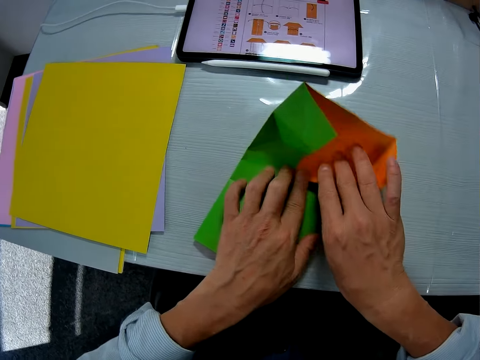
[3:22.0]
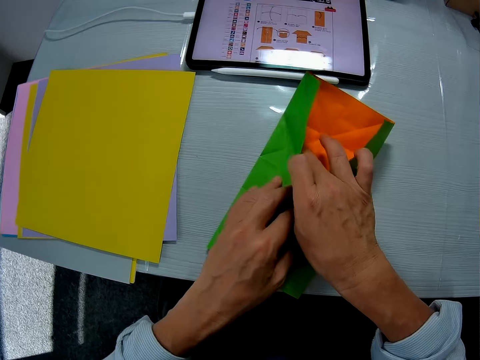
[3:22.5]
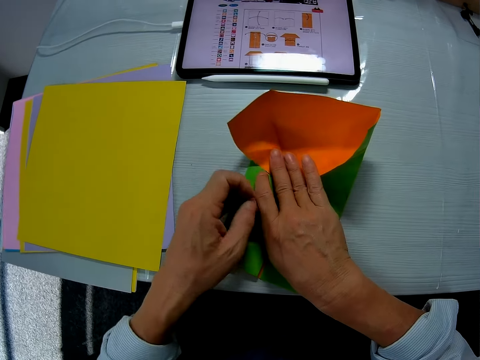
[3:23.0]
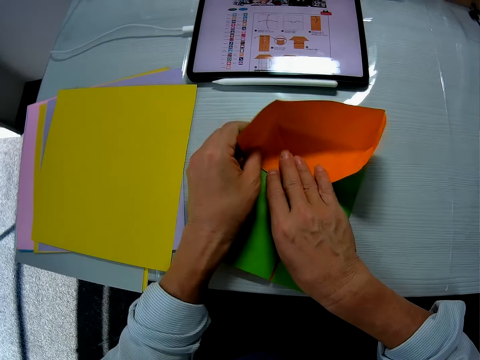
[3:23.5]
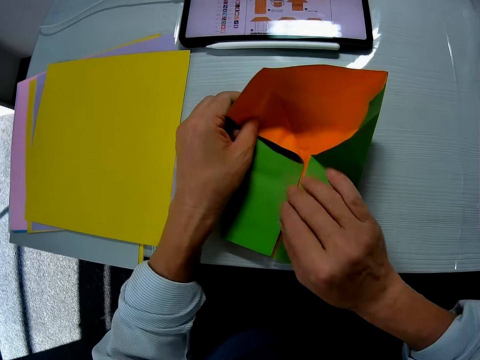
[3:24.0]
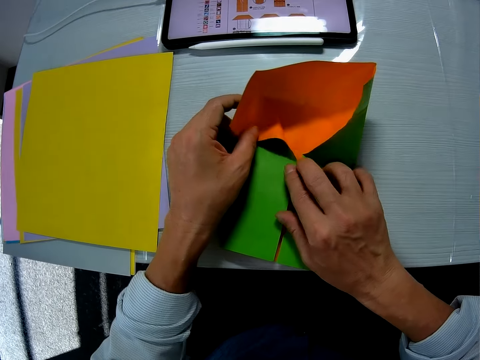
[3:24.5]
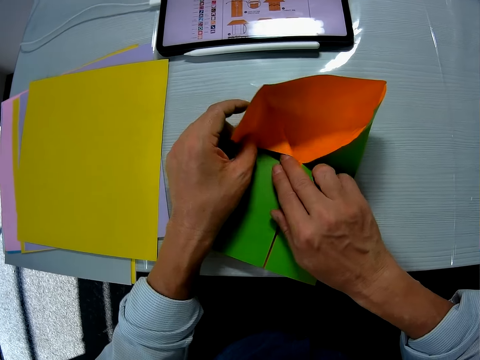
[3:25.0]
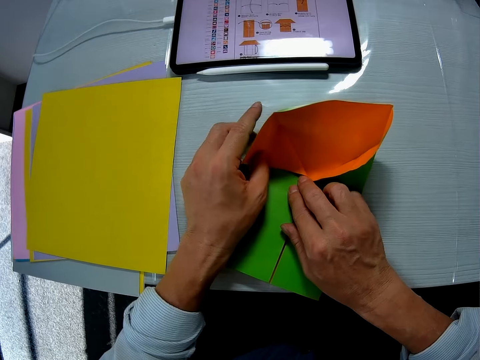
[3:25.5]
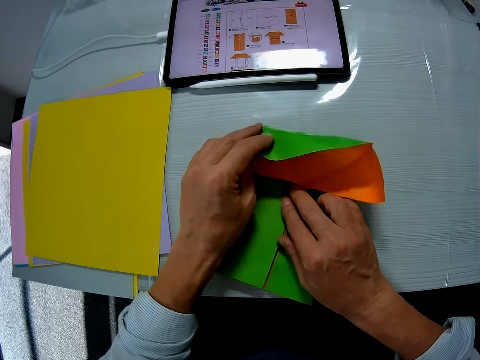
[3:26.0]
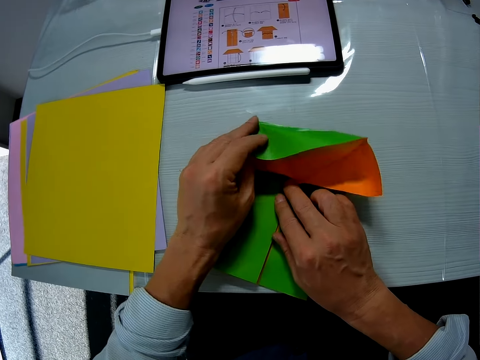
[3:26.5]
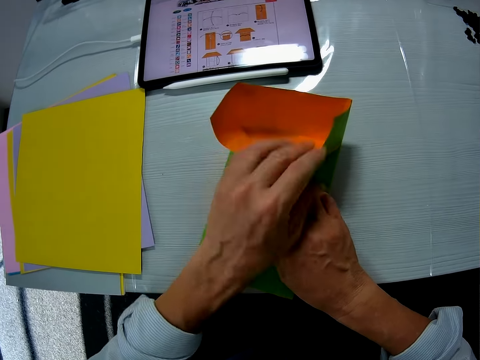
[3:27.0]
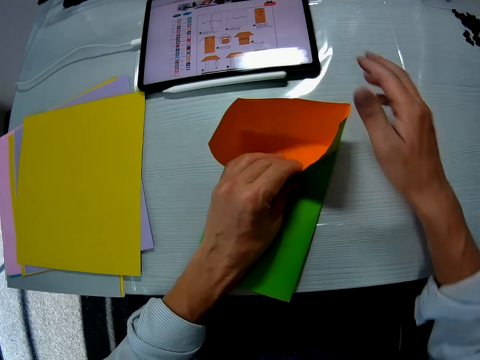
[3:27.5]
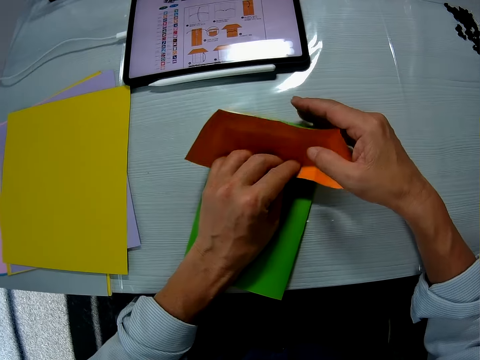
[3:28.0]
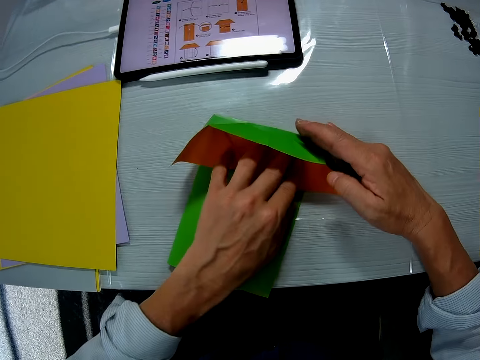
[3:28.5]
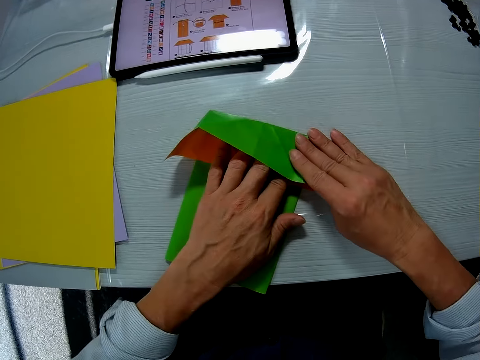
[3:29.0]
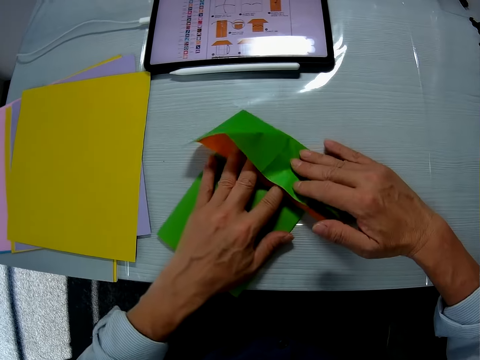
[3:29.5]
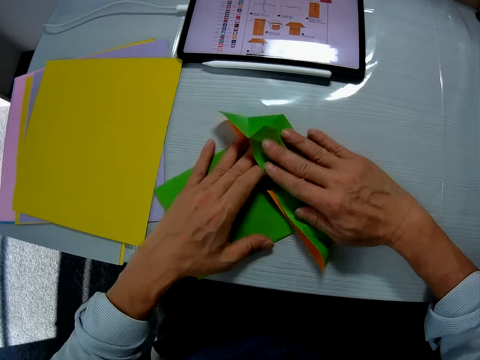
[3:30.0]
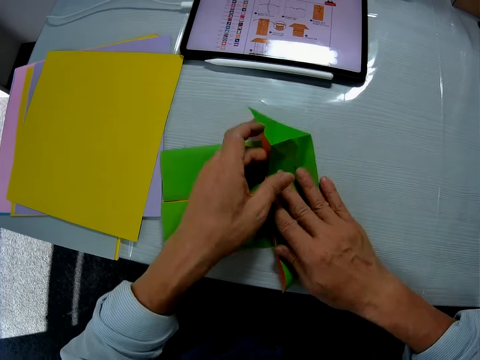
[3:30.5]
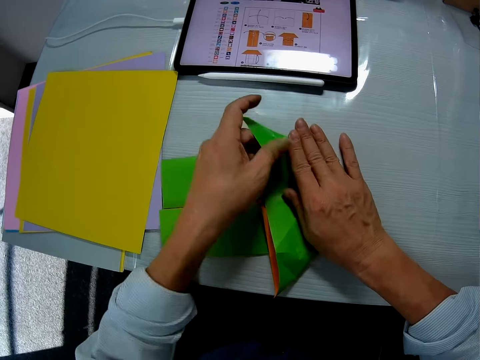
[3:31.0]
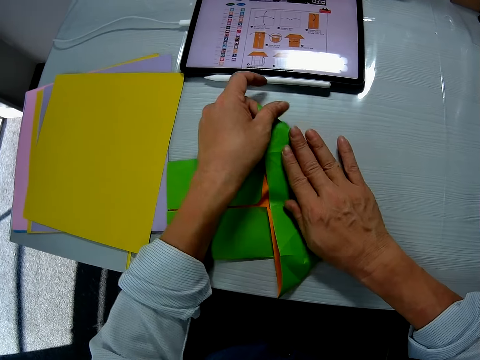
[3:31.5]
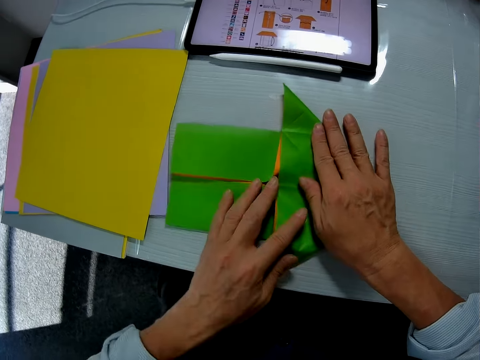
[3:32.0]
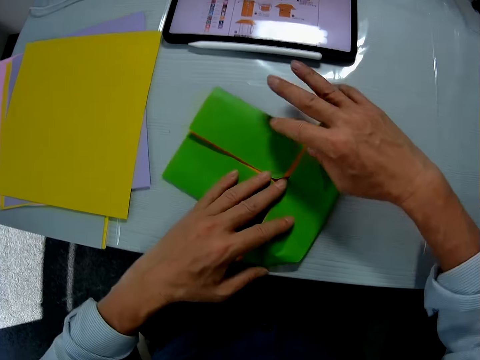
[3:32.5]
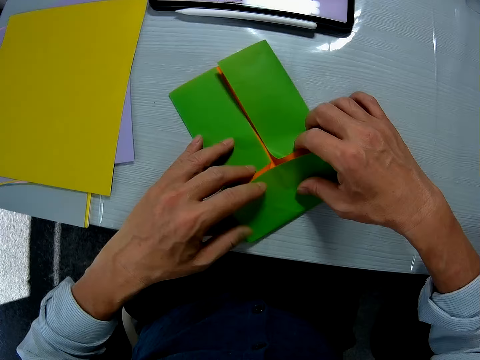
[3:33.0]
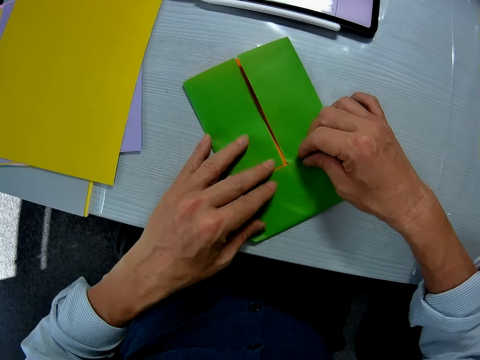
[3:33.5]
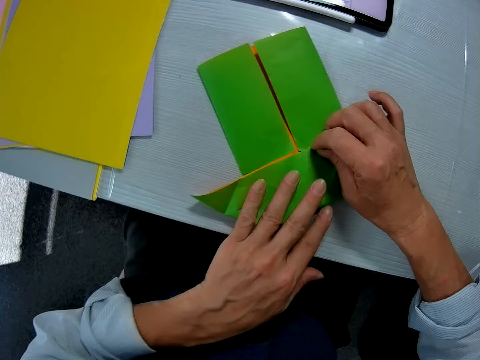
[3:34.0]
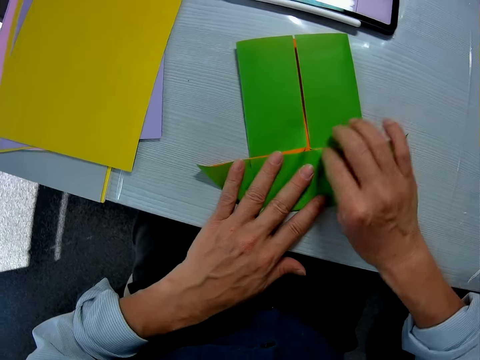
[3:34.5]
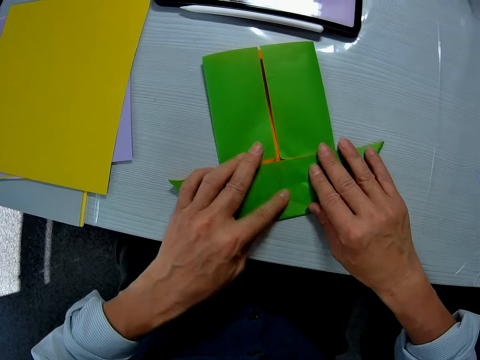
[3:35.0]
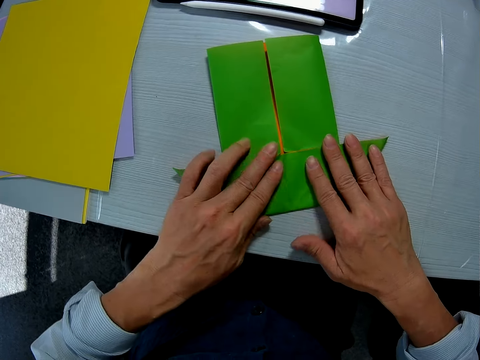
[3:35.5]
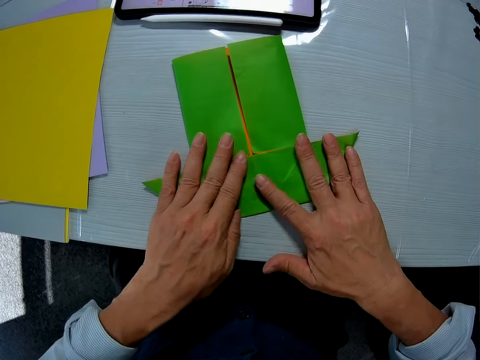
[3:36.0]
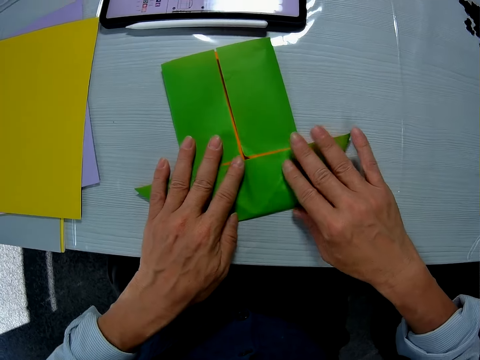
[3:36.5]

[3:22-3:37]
The camera wearer unfolds the manila paper. They fold the manila paper.

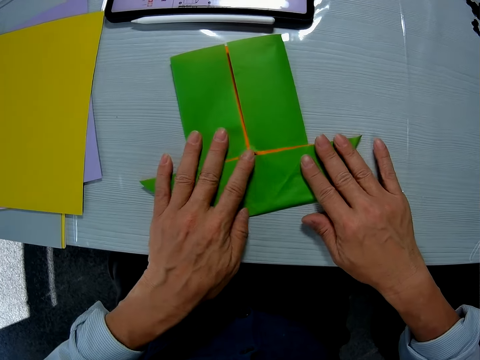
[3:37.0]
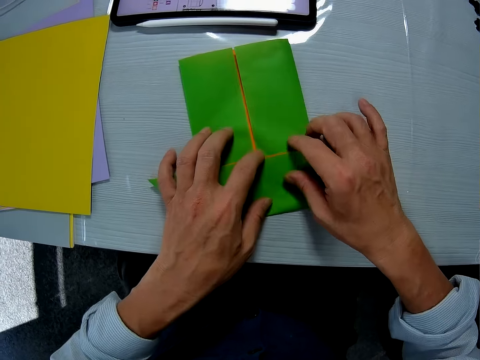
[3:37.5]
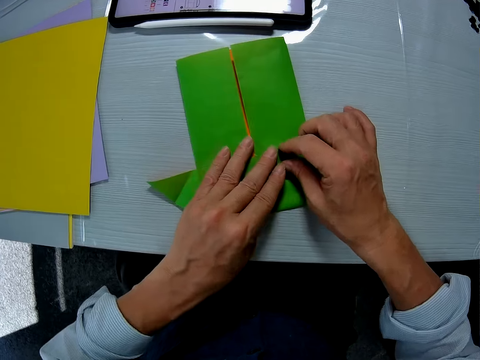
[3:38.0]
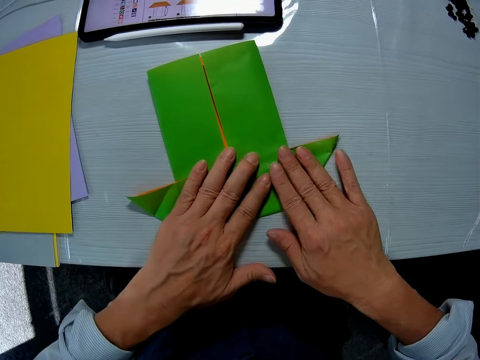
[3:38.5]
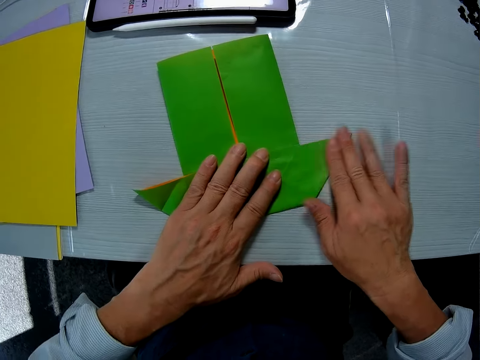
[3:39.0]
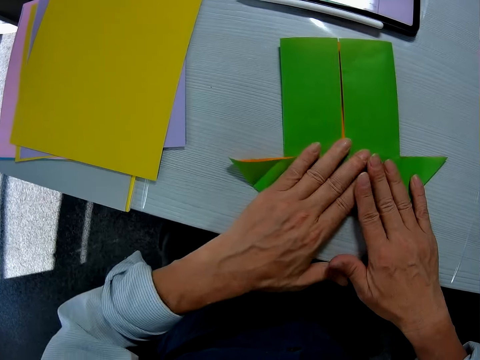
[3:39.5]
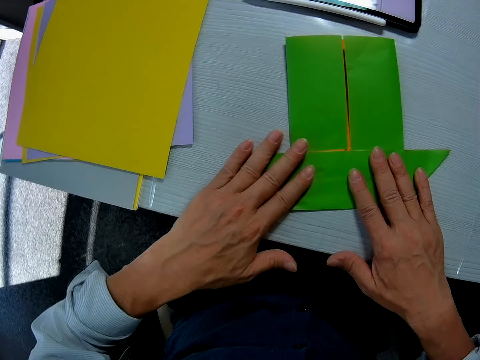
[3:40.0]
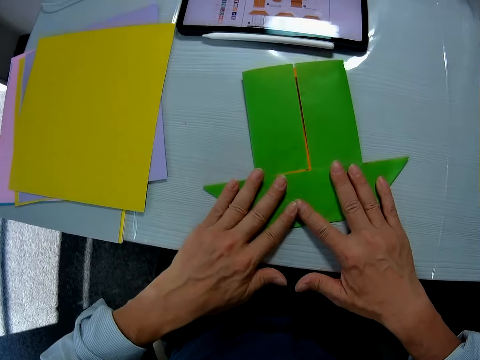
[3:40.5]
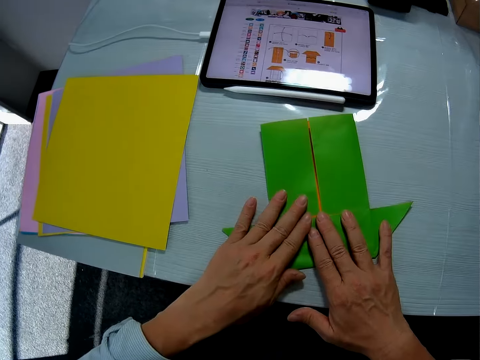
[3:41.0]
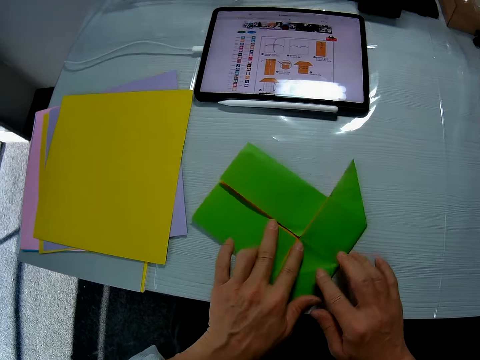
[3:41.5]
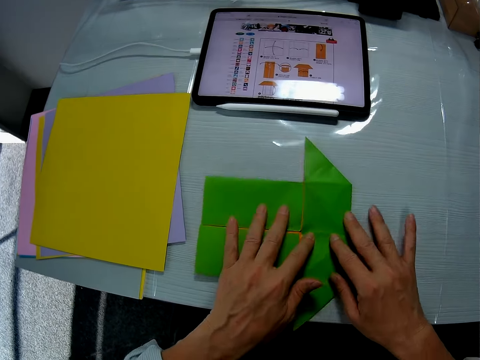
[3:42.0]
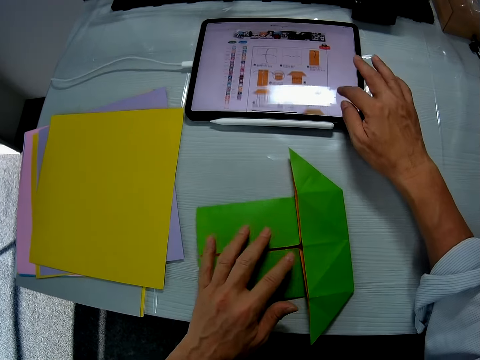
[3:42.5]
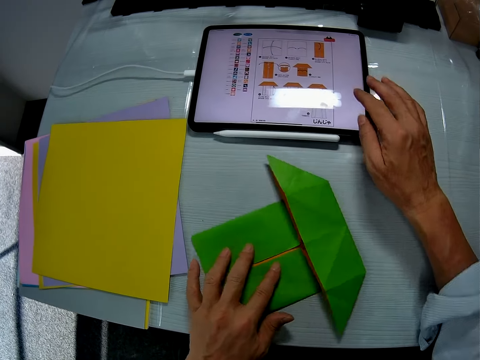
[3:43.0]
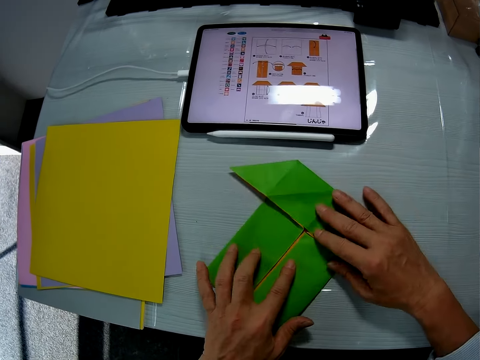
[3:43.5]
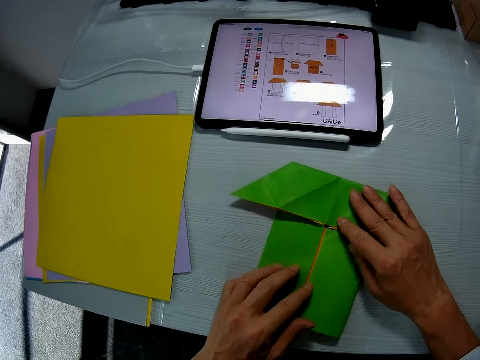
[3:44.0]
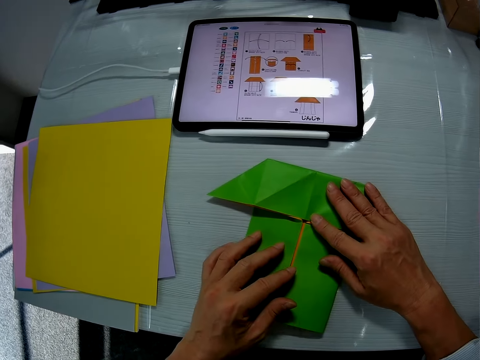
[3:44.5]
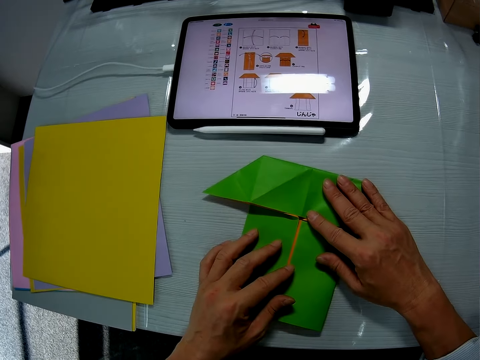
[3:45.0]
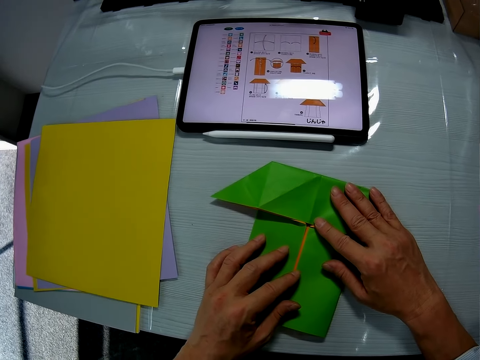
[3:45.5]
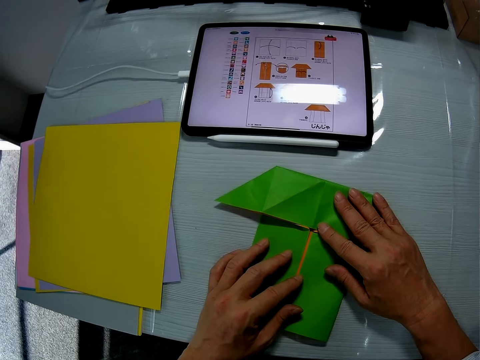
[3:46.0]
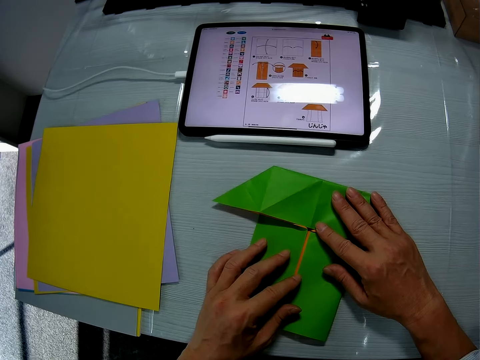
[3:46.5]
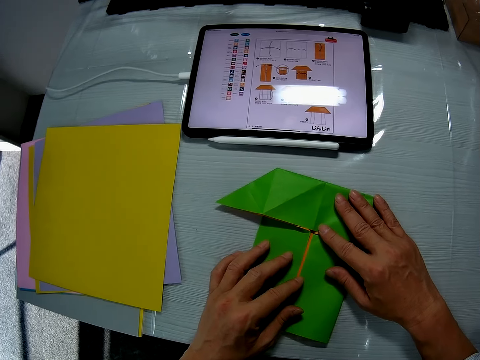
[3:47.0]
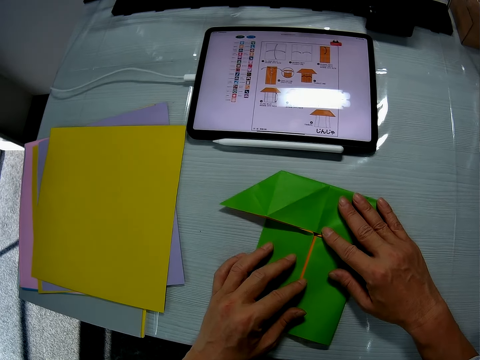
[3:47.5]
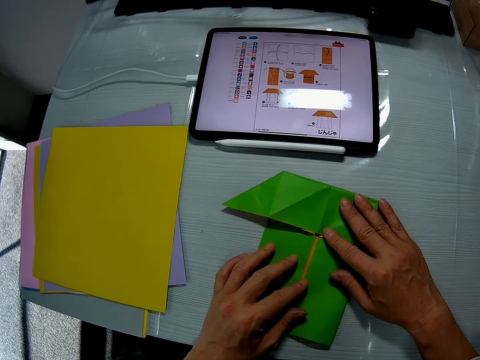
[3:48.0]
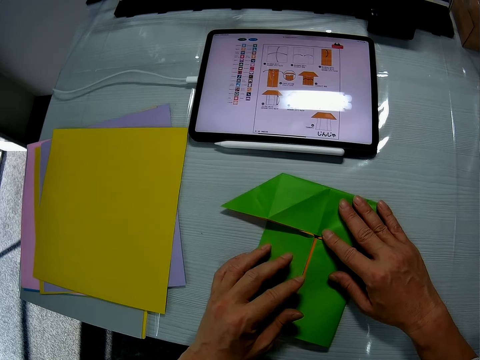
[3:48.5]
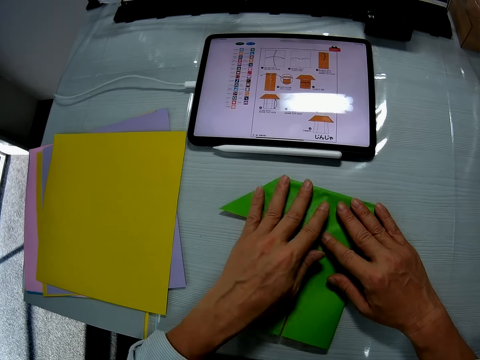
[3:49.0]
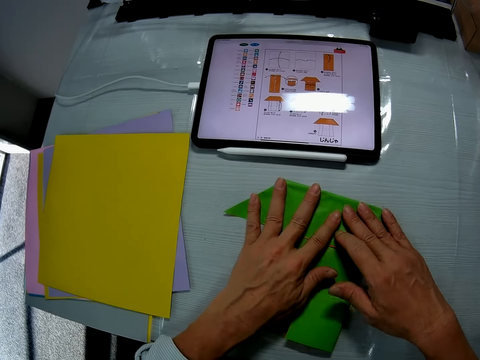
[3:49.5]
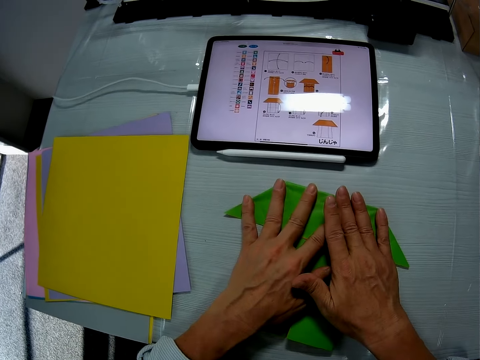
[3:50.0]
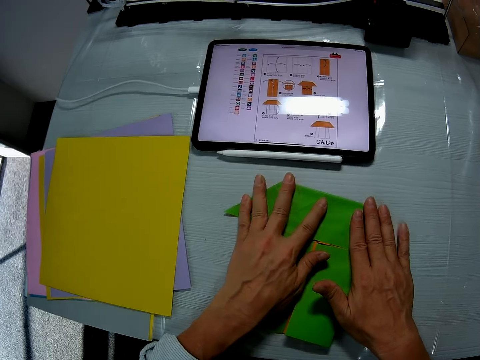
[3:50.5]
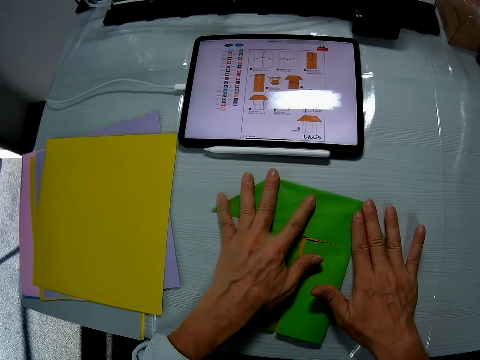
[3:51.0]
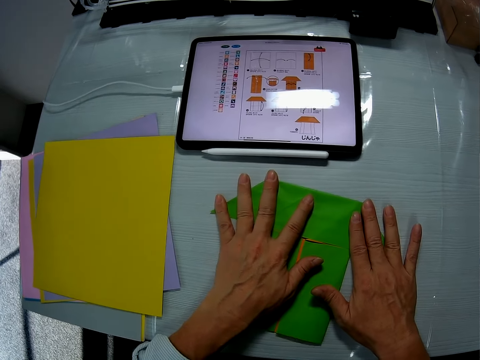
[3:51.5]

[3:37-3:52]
The camera wearer operates the tablet with his right hand. He scrolls the drawings on the tablet. He folds the drawing paper with both hands. He turns the manila paper. He looks at the drawings on the tablet.
